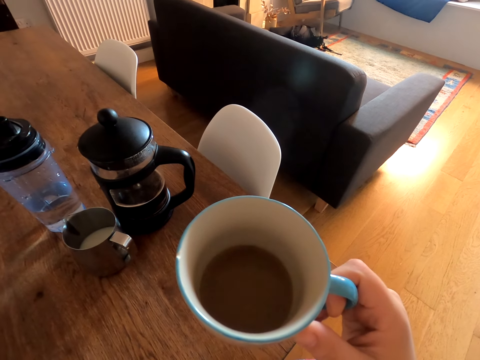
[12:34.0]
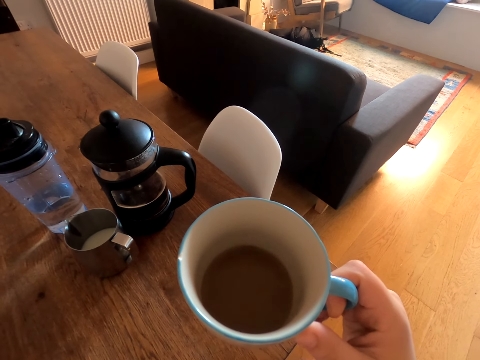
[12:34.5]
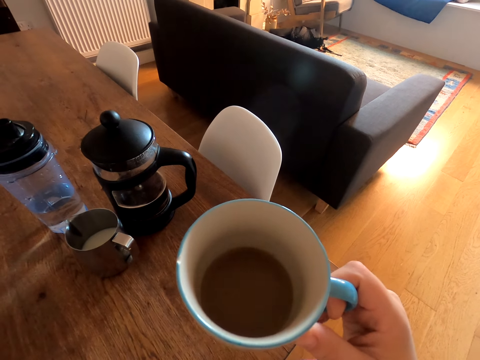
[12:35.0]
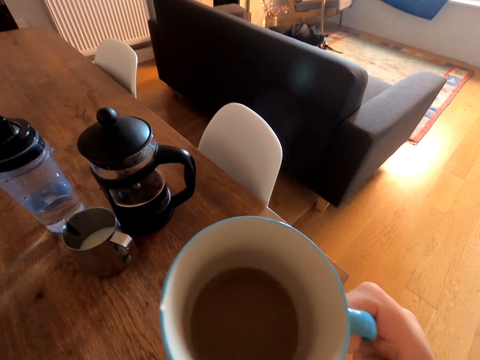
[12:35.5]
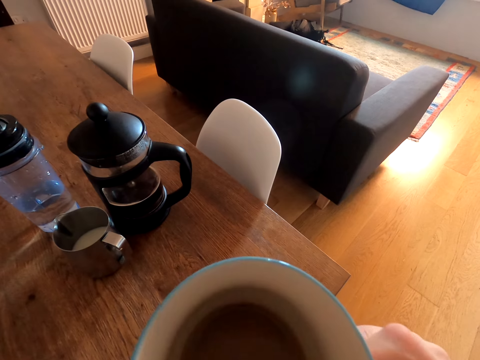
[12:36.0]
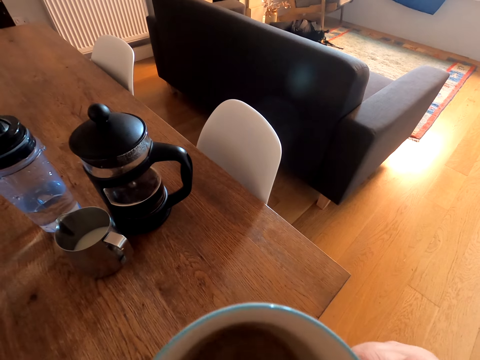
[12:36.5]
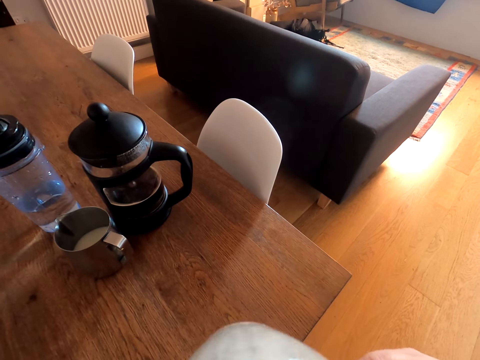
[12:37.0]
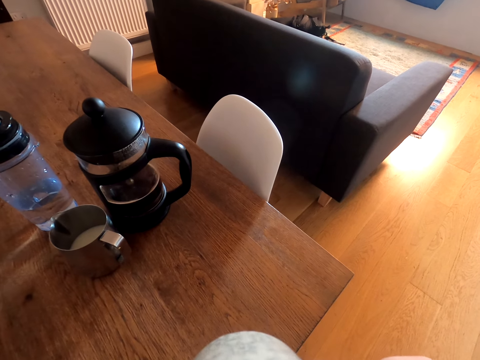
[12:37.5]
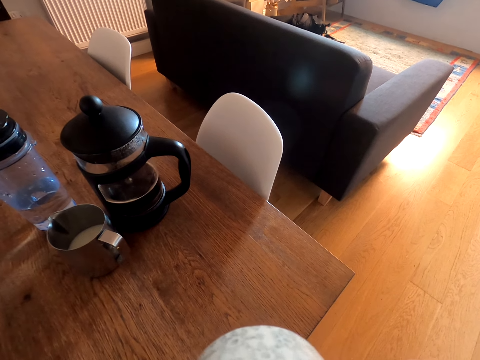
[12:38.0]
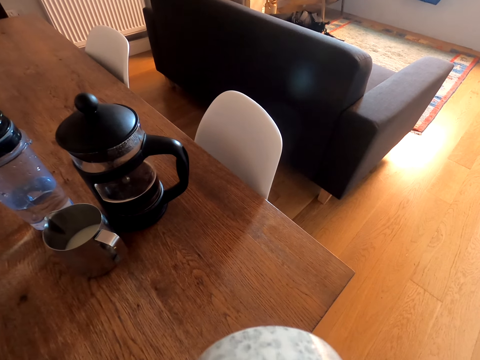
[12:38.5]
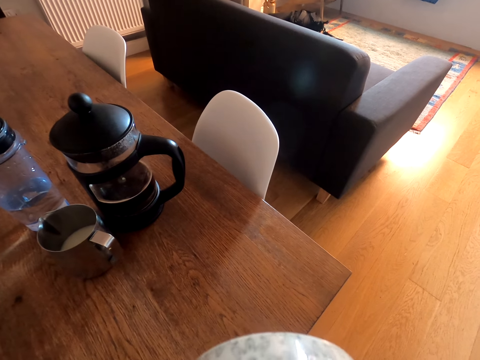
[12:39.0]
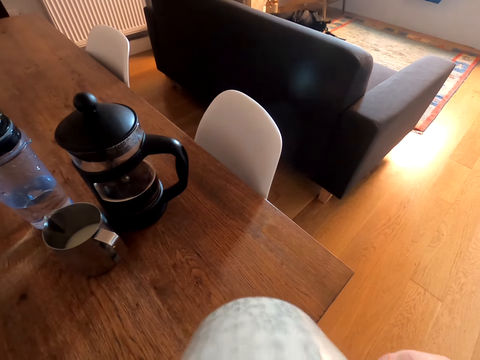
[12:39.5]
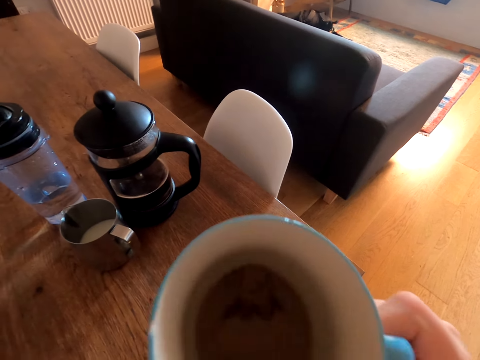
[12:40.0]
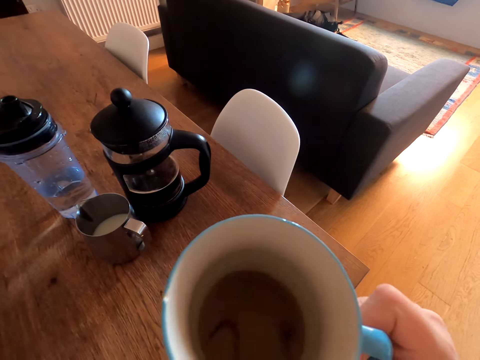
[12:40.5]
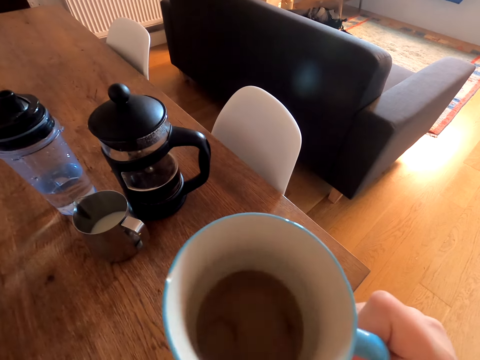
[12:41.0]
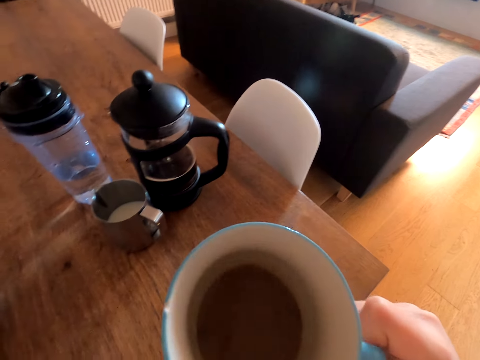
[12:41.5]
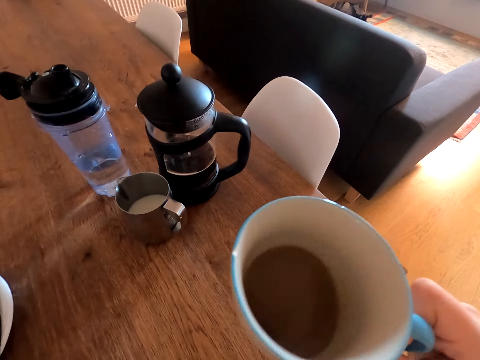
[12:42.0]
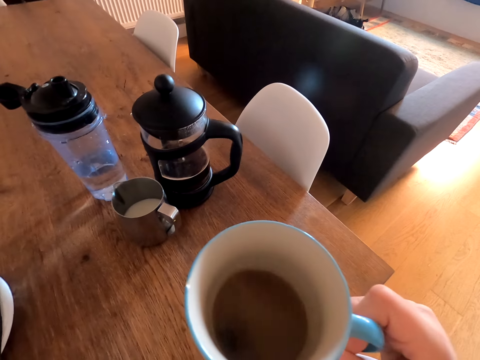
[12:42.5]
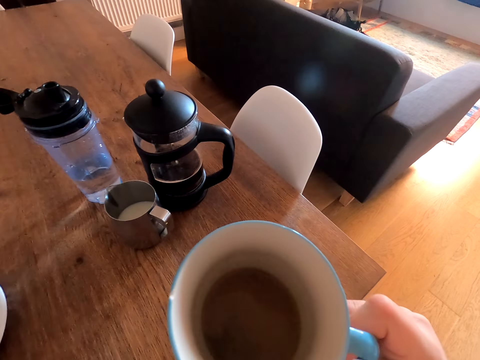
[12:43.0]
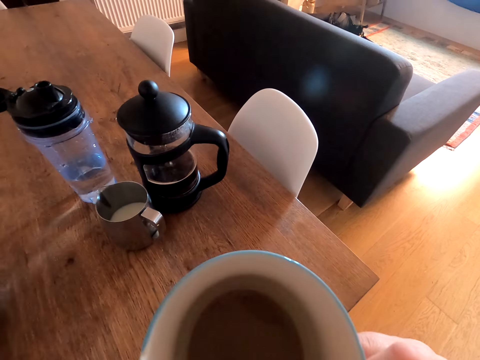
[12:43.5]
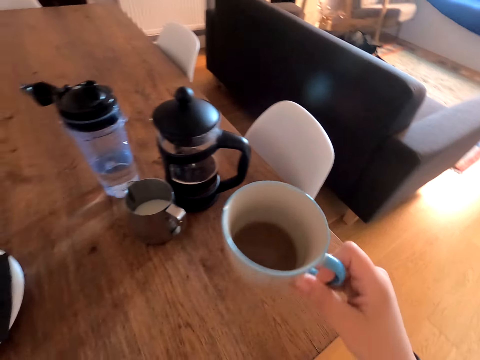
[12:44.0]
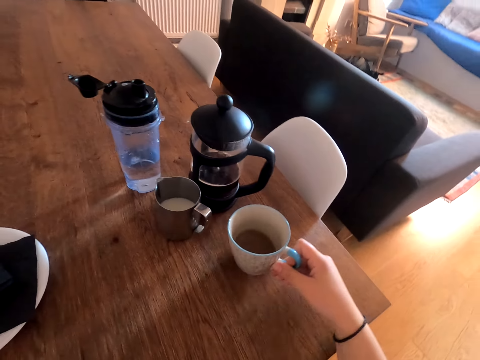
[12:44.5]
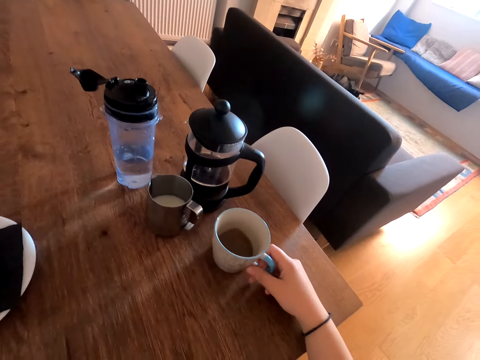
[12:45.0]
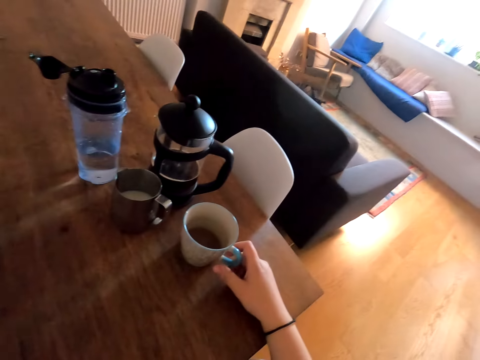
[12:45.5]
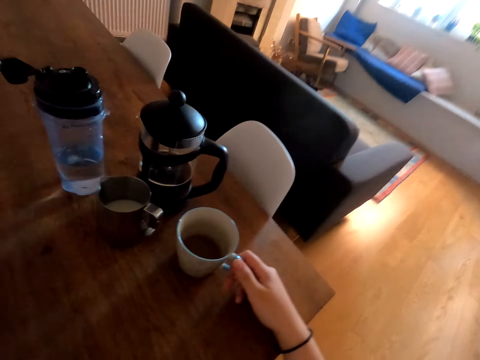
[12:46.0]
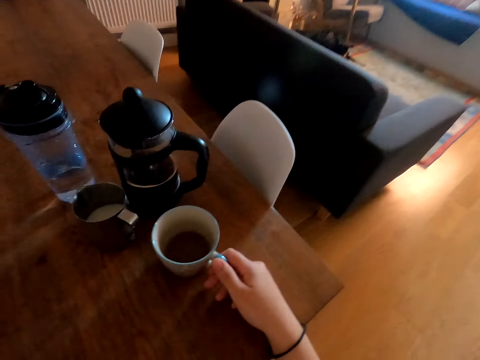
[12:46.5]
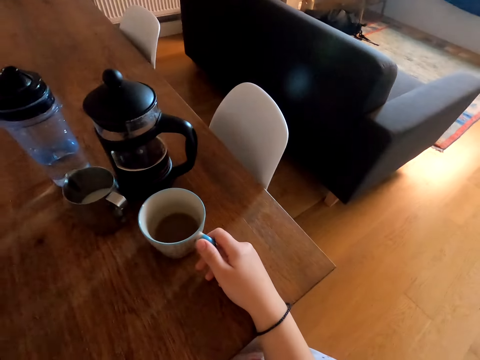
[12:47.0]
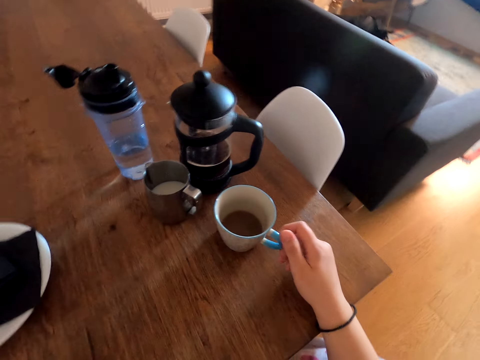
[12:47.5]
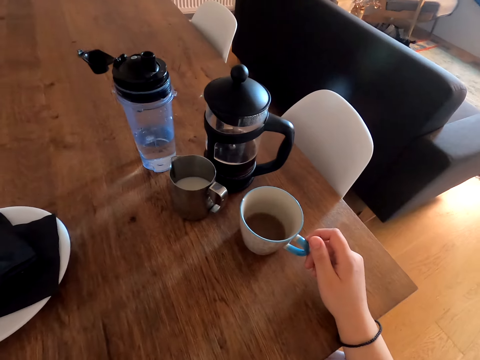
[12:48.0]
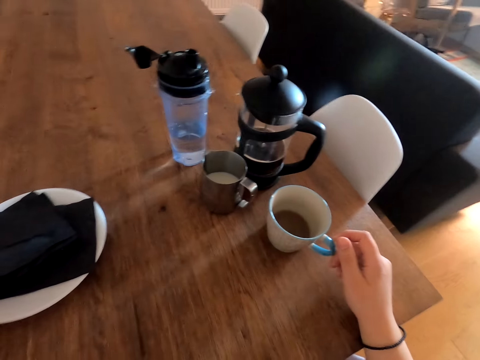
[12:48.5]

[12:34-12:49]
The camera wearer drinks tea. They hold the cup. They place the cup of tea on the table.

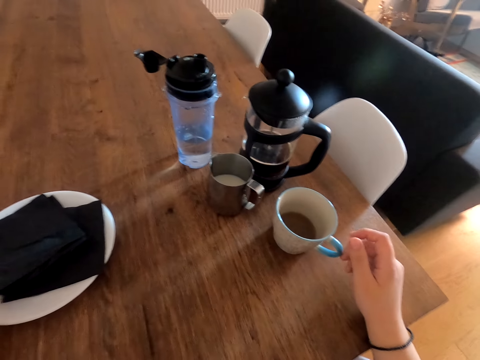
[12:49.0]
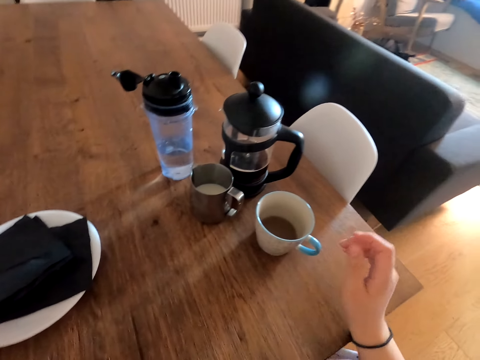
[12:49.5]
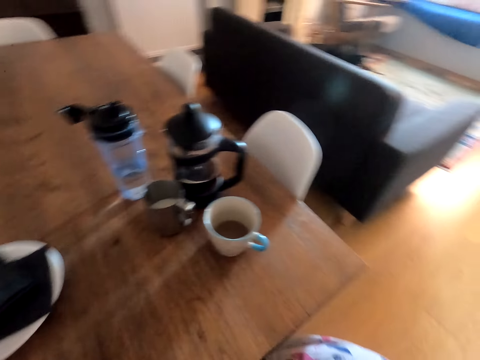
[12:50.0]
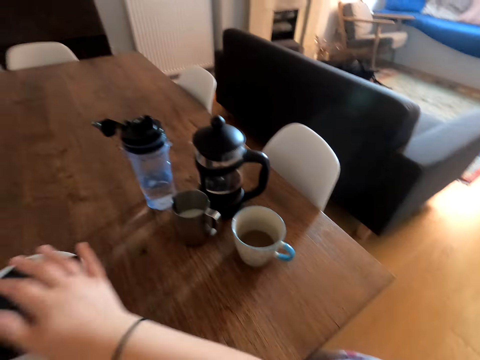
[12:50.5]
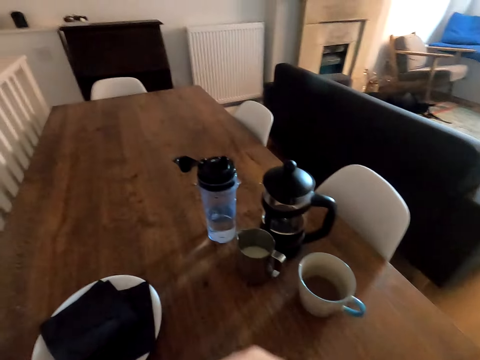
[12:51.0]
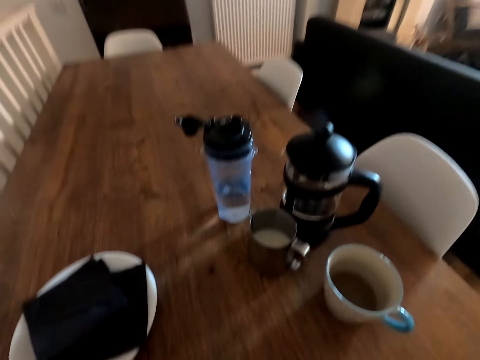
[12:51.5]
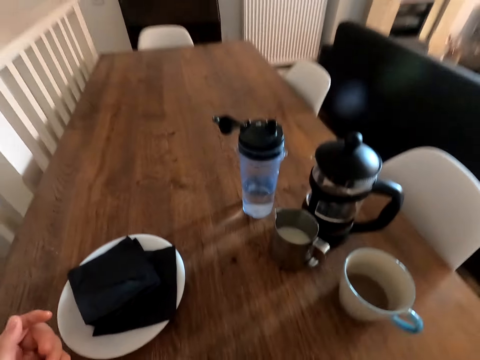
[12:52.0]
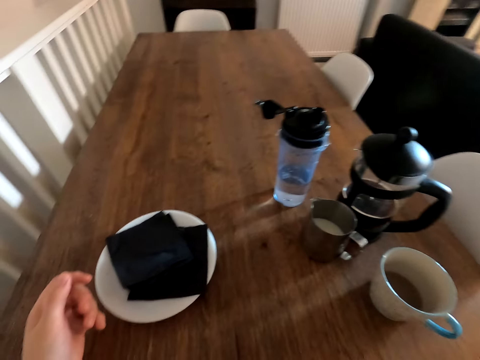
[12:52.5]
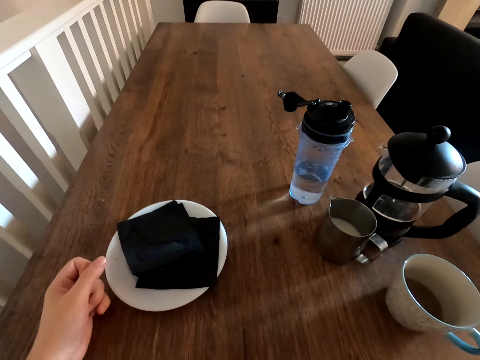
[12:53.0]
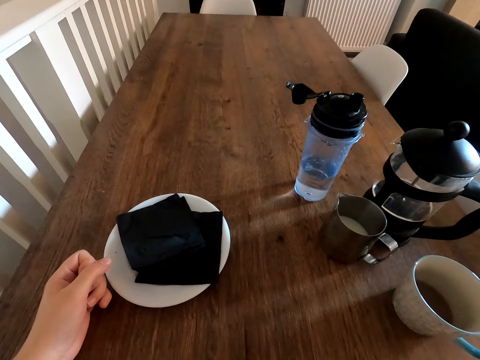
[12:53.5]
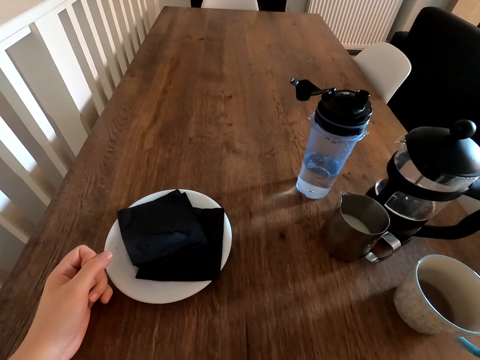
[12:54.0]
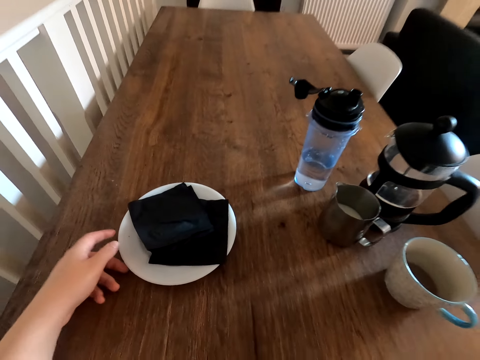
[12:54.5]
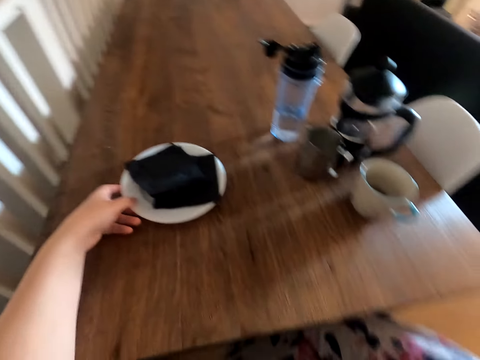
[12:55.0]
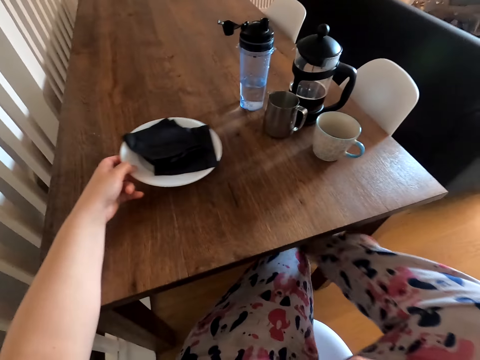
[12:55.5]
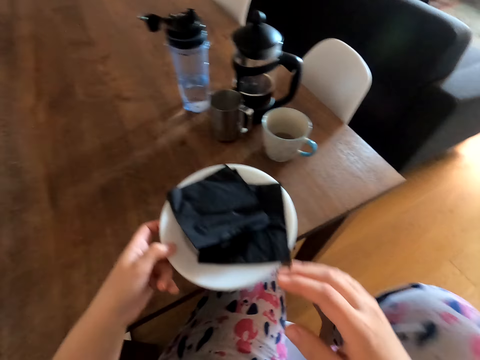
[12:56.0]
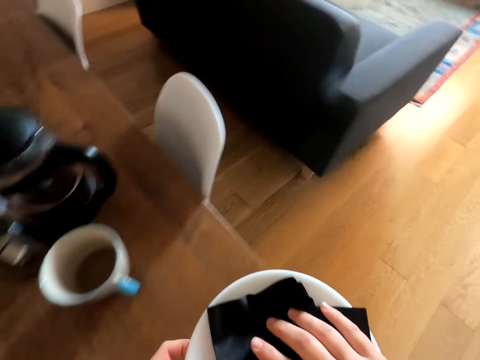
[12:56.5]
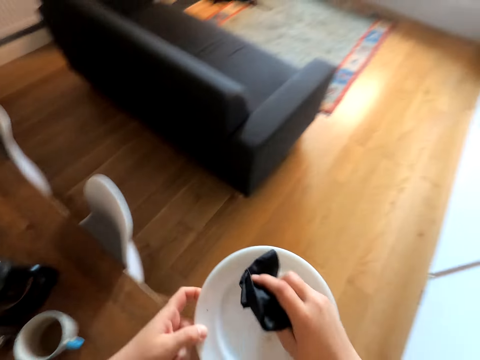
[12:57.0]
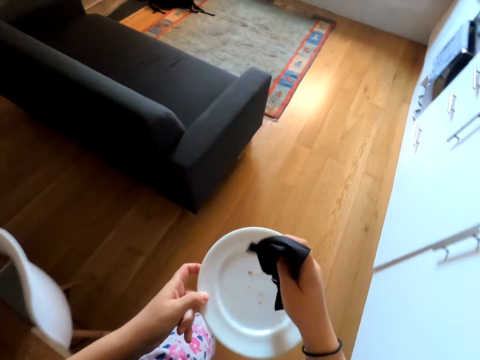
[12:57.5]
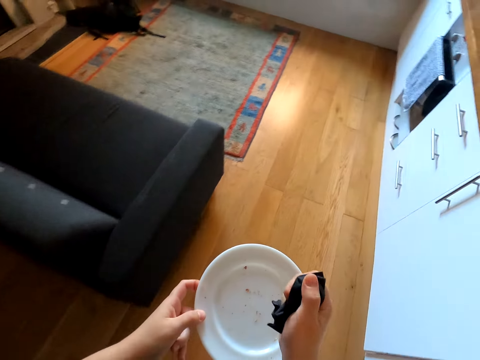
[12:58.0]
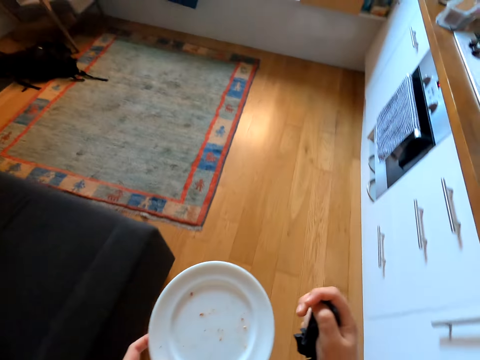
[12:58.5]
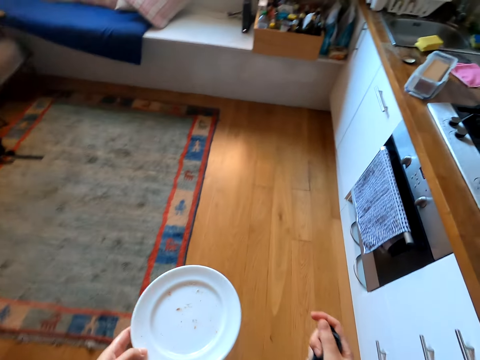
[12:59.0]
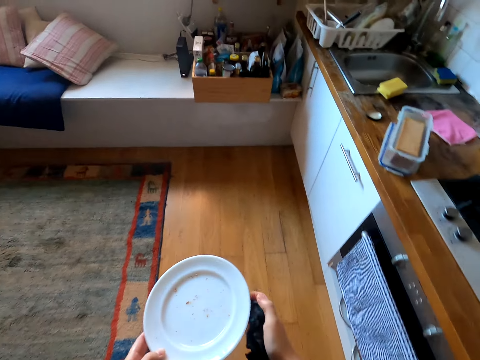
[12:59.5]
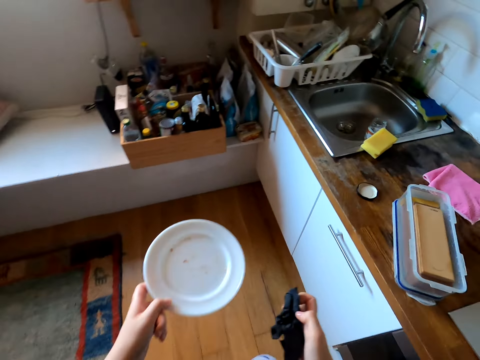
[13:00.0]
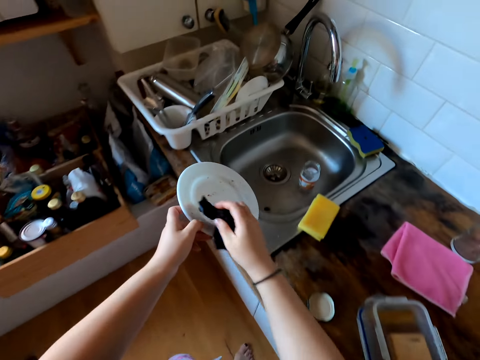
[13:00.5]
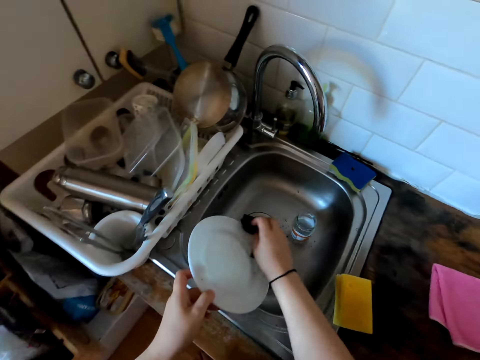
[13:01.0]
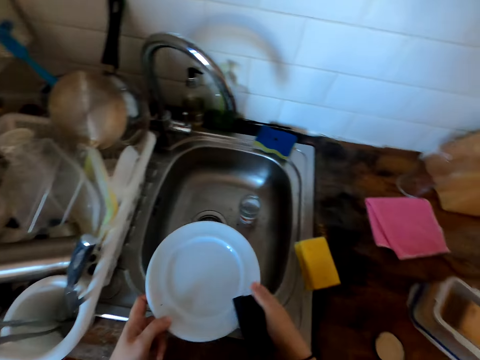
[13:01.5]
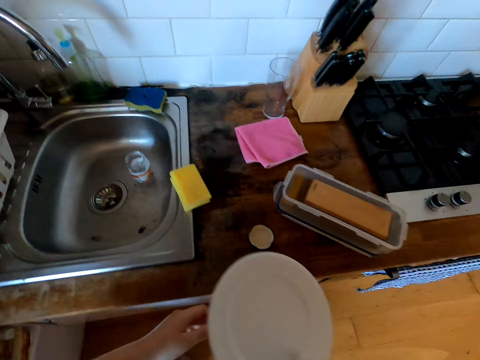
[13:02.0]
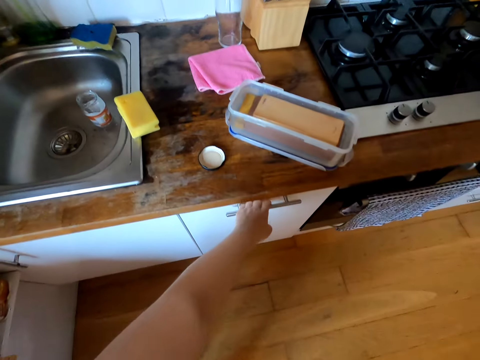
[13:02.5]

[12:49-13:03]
The camera wearer touches the face. They look around the room. They pick up the plate and carry the plate. They walk in the kitchen. They hold the serviette. They wipe the plate.
